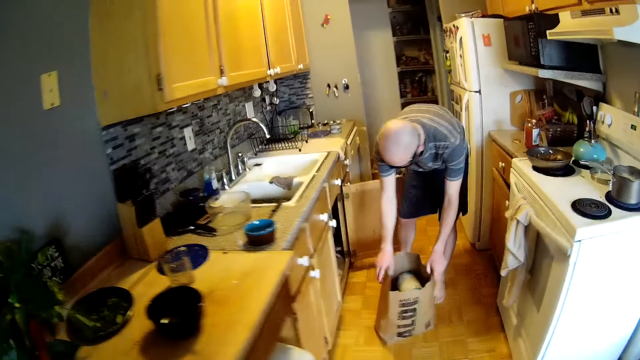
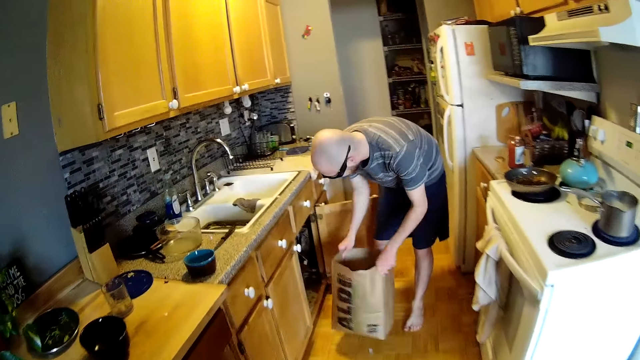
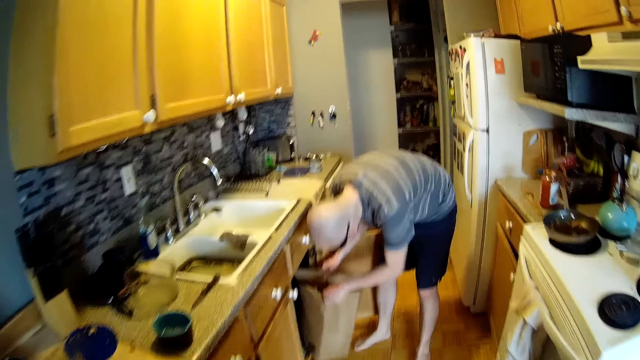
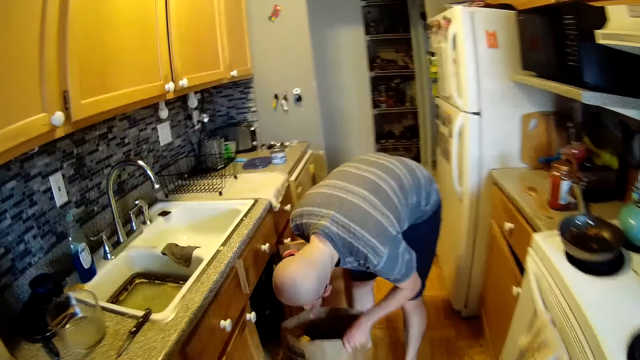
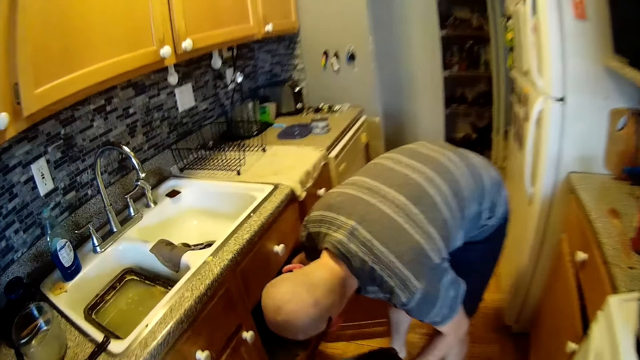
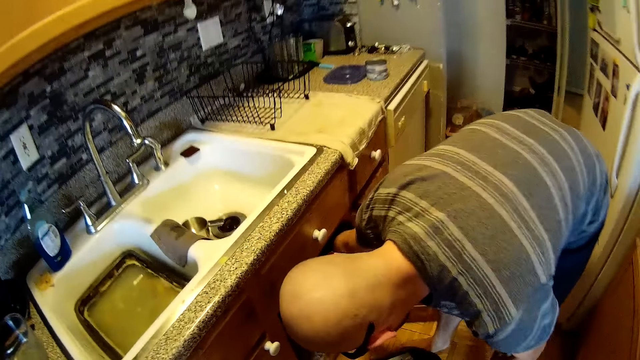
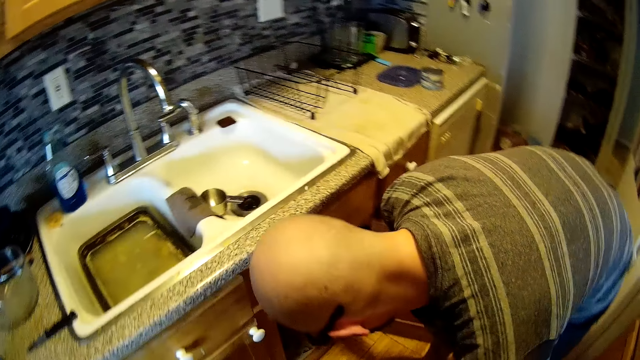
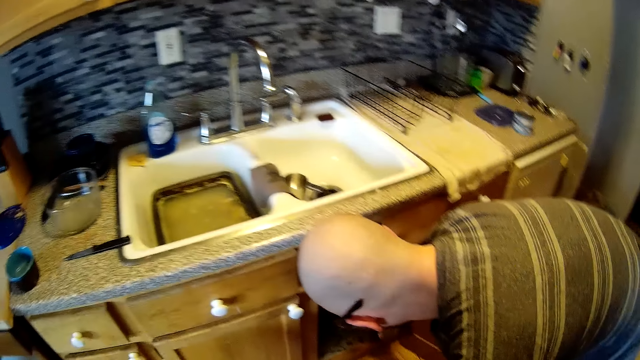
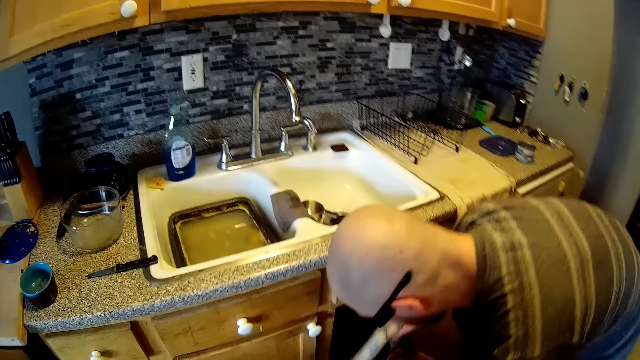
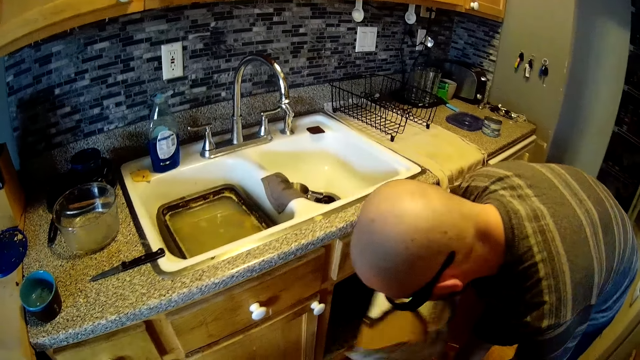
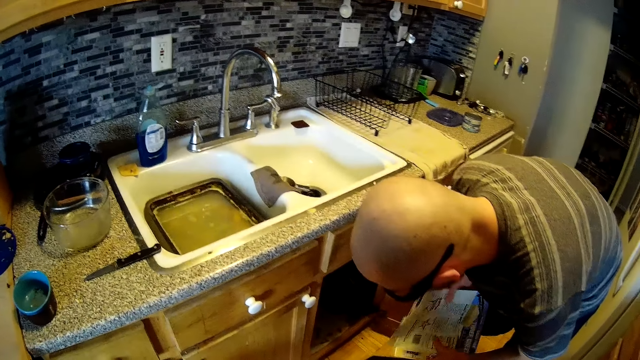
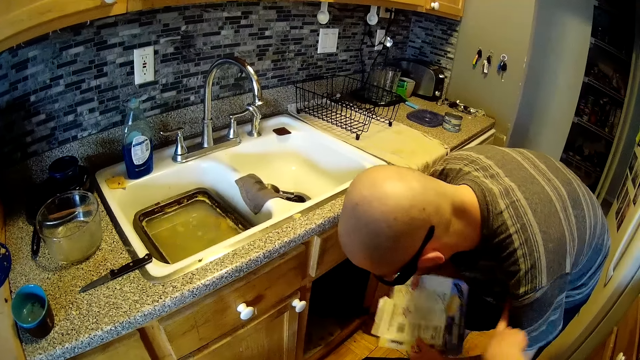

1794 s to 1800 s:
The man carries the paper bag with both hands. He puts the paper bag in the cabinet with both hands. The camera wearer puts a bag inside the kitchen cabinet. They converse with the man. The man holds a pack with his right hand and puts the pack into the paper bag with his right hand.
